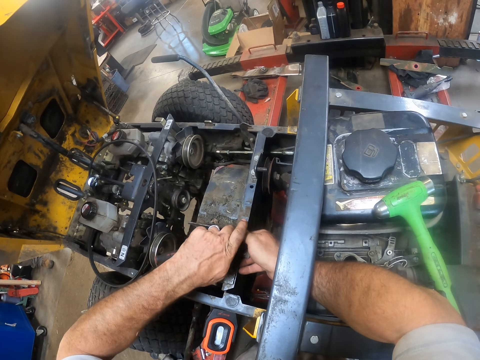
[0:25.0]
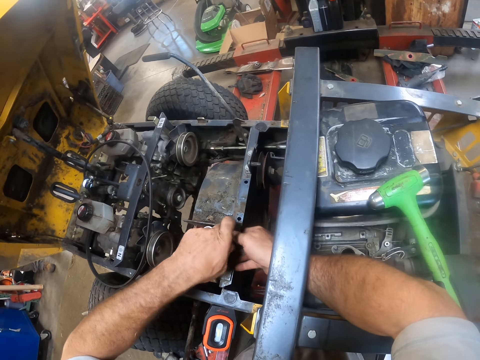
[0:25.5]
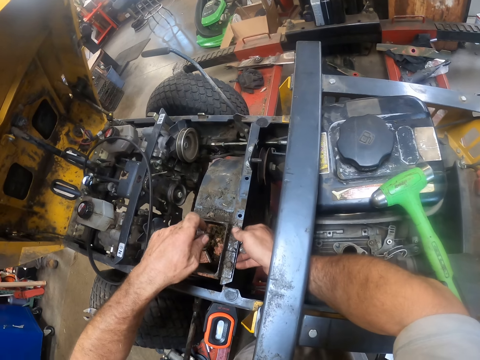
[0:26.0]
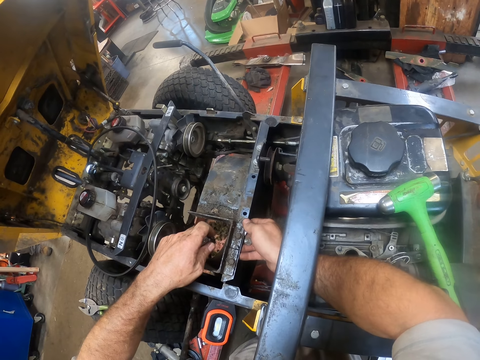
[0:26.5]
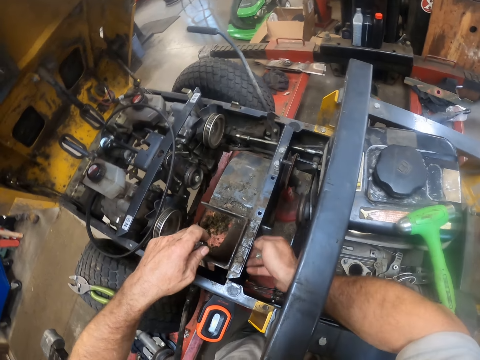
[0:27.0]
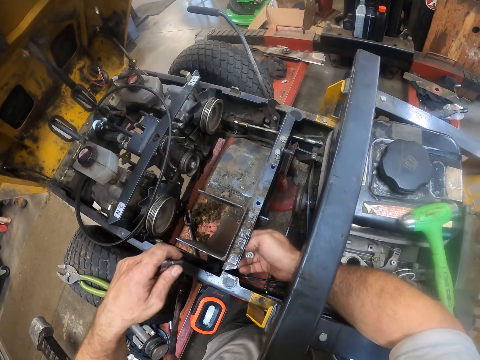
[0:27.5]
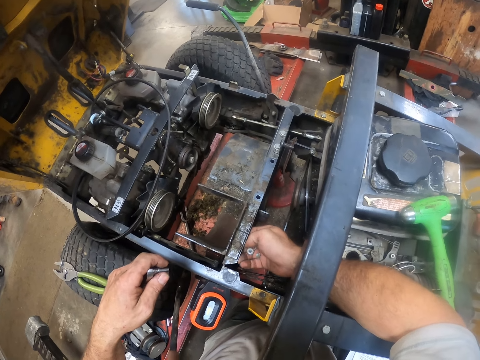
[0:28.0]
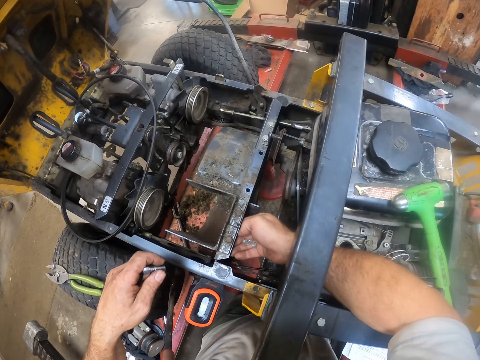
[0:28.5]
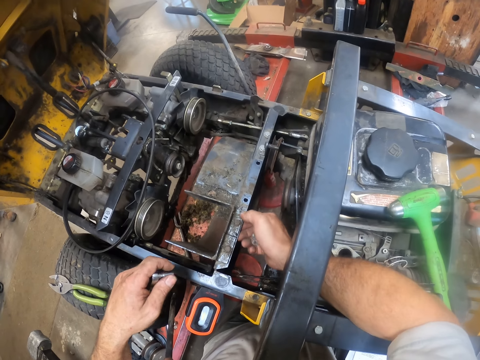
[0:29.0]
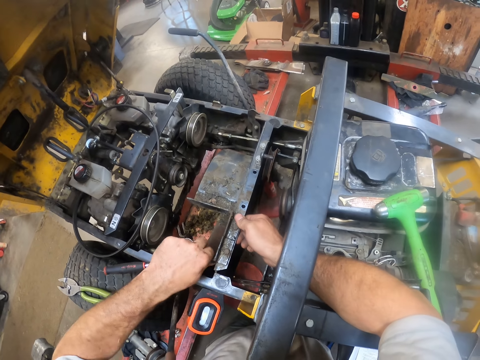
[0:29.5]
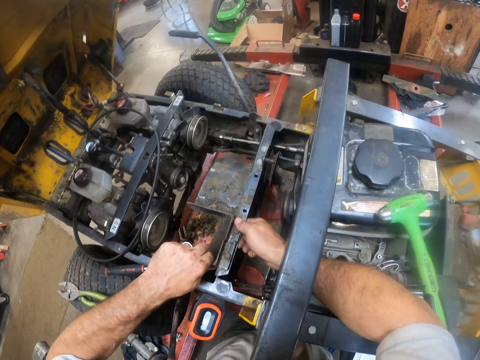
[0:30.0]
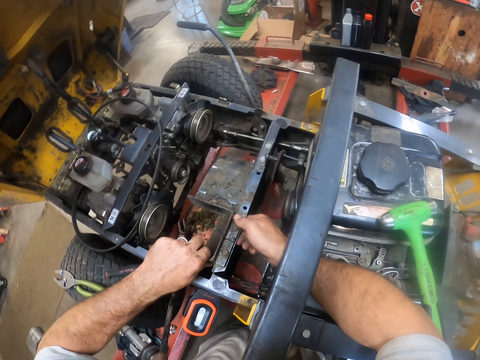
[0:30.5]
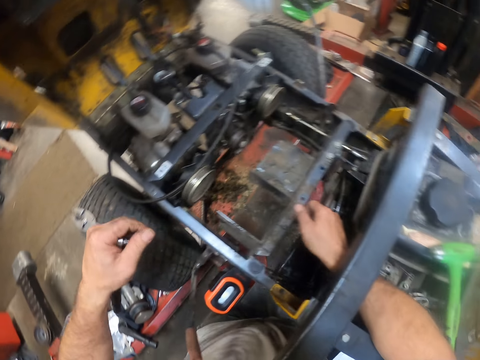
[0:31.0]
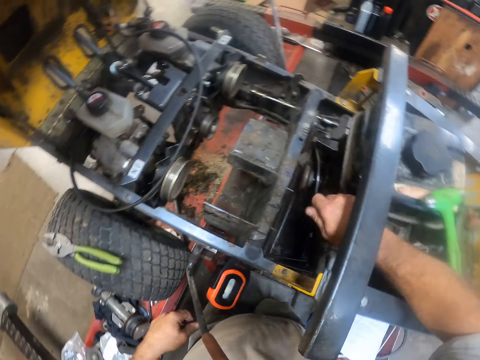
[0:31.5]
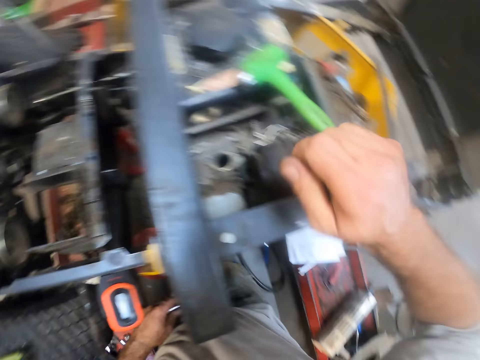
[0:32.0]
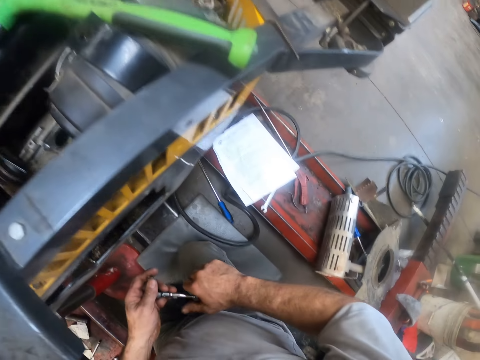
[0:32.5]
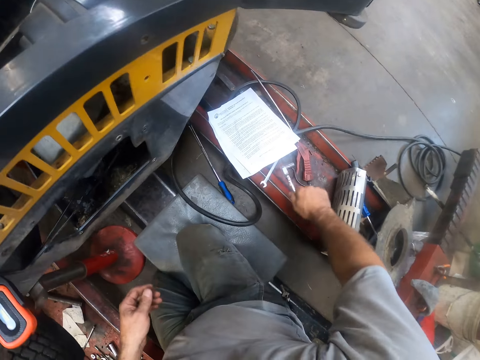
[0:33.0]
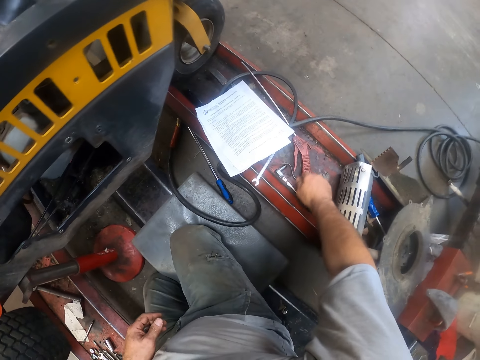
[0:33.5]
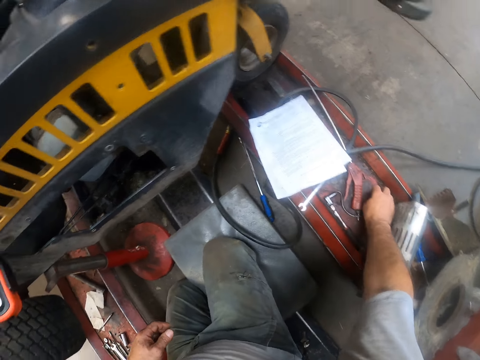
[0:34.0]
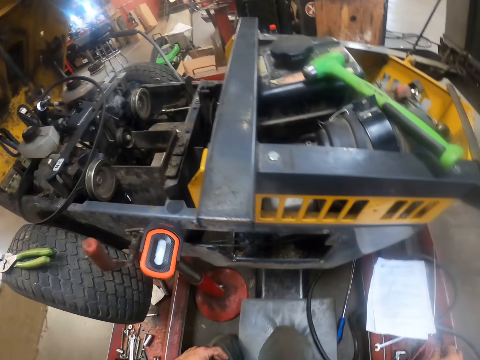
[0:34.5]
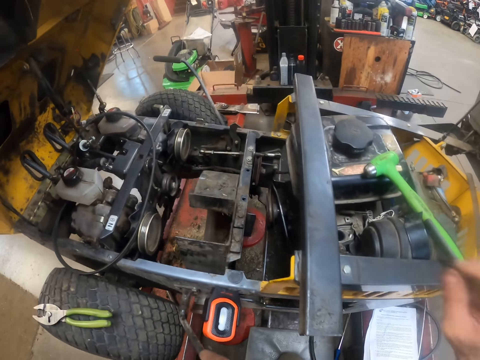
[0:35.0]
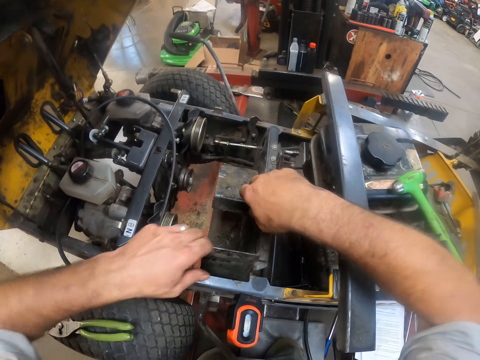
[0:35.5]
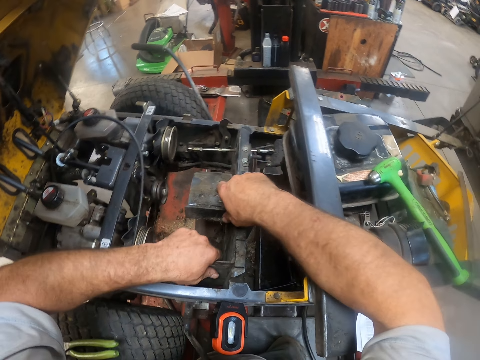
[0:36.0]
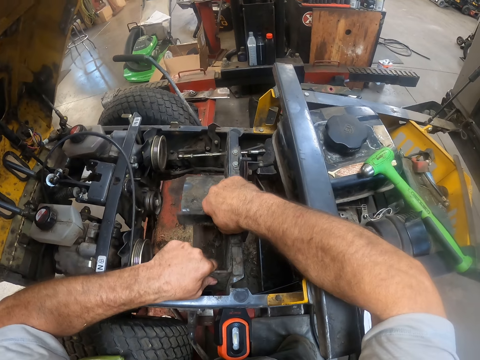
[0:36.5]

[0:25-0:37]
The camera wearer loosens another nut with his right hand. He shakes something. He transfers the spanner to his right hand. He places the spanner on the lift's platform. He places the nuts on the lift's platform. He looks at the lawn mower.

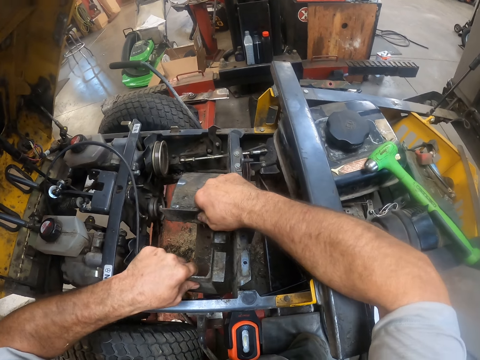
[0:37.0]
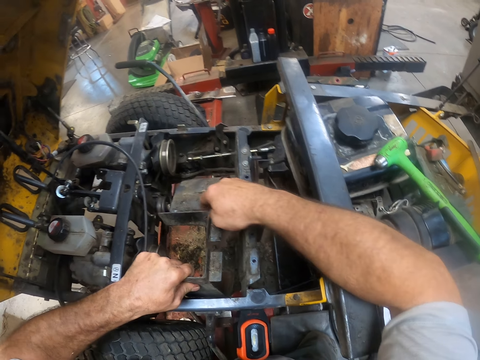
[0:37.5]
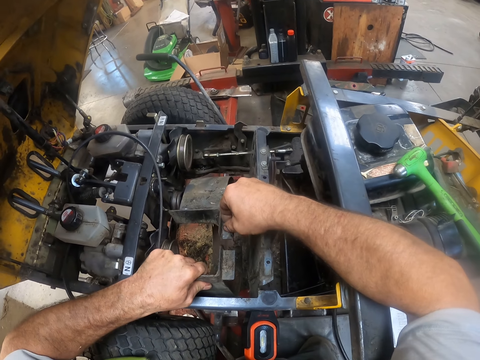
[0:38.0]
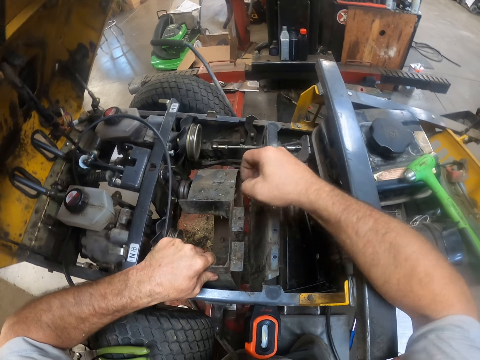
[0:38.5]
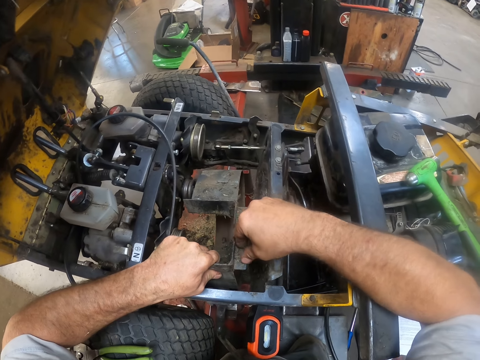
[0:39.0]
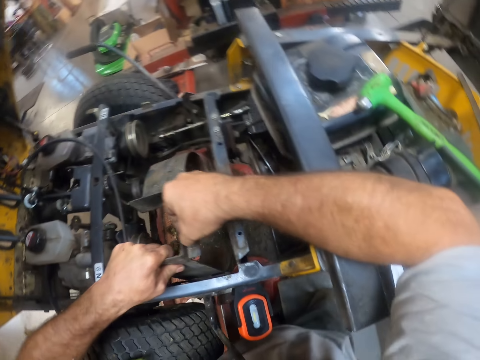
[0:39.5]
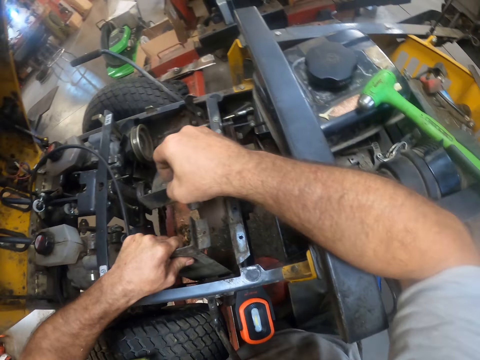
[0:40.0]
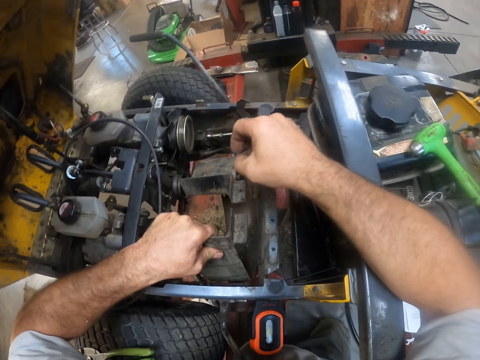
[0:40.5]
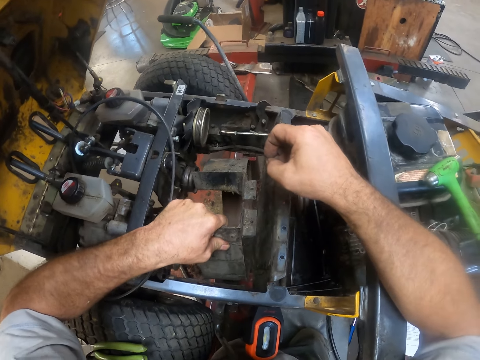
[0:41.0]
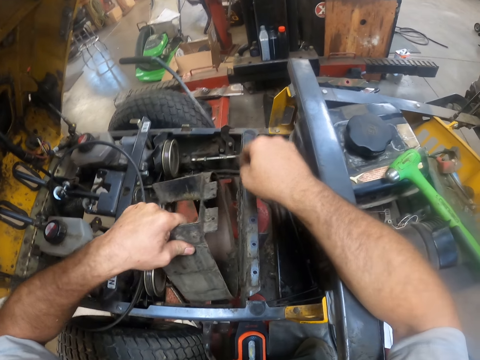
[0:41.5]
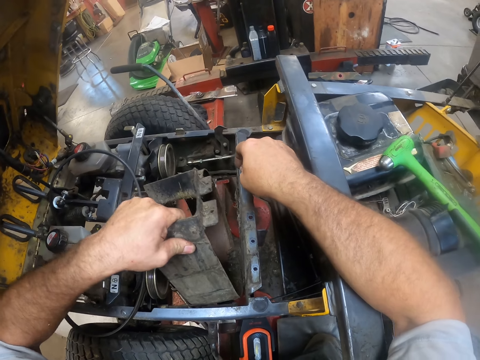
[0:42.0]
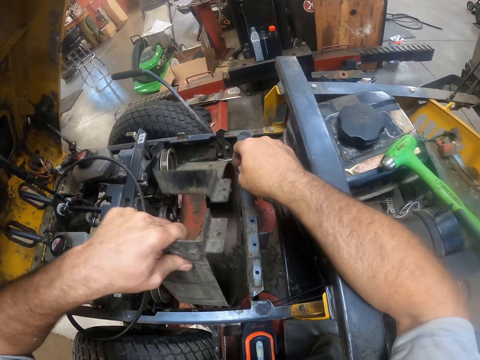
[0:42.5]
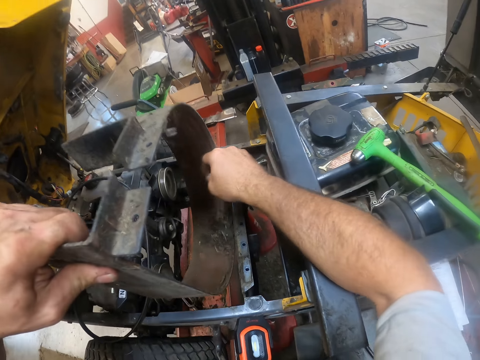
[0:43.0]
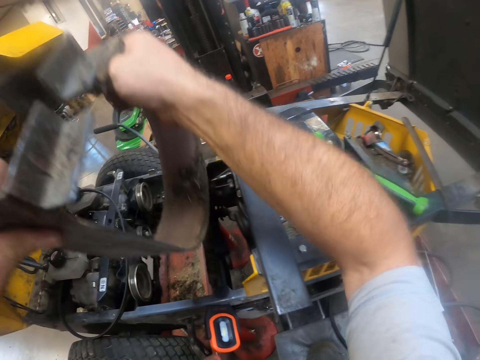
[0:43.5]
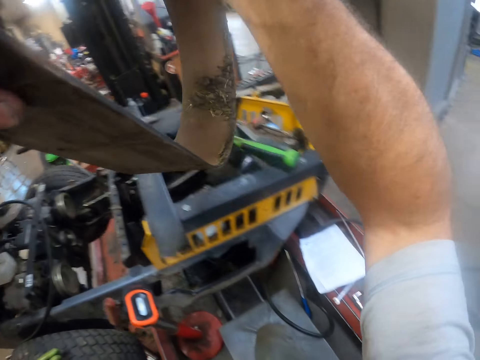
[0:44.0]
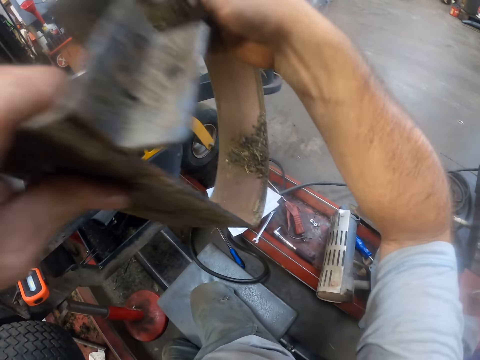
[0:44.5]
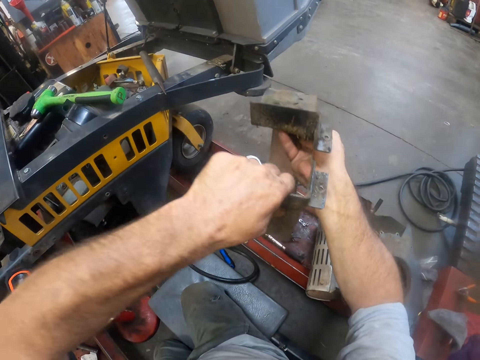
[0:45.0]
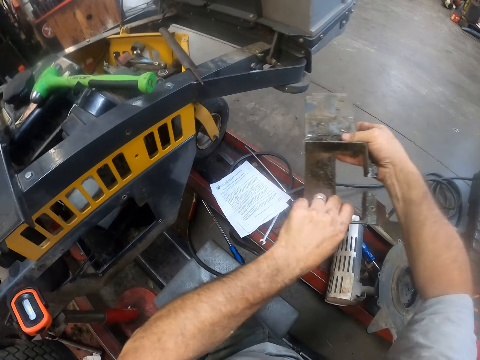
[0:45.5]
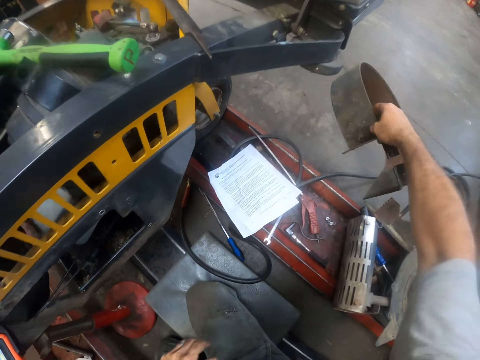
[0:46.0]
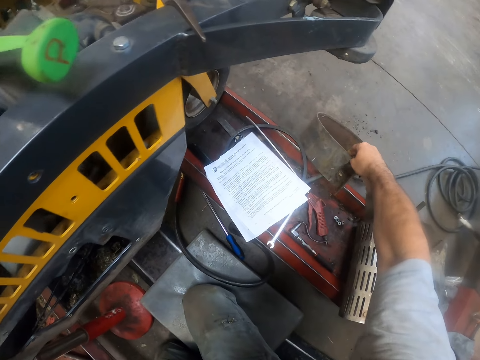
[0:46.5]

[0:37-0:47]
The camera wearer removes a round casing from the lawnmower with both hands. He puts down an object on the floor.

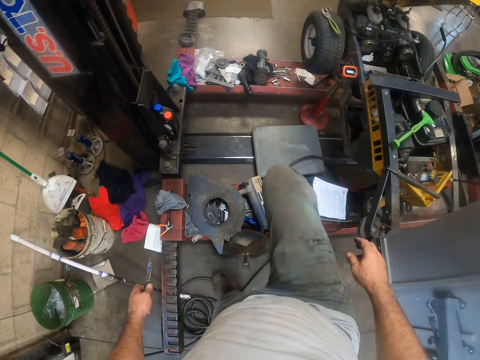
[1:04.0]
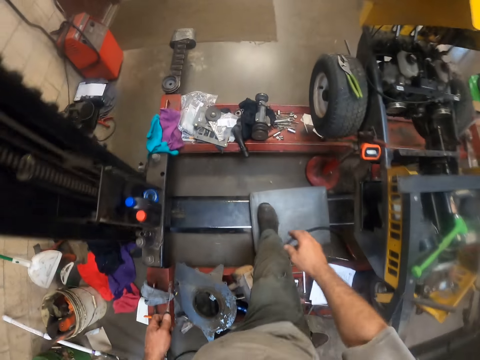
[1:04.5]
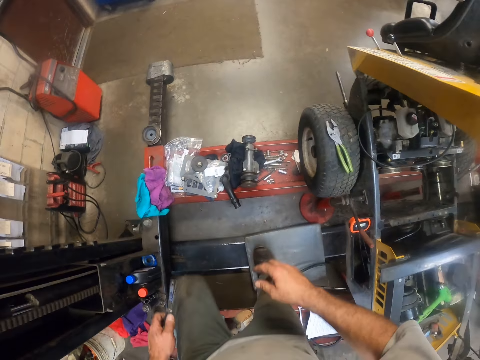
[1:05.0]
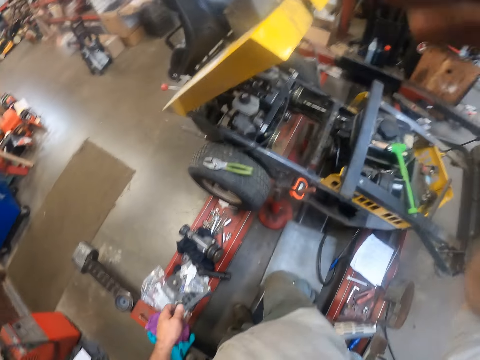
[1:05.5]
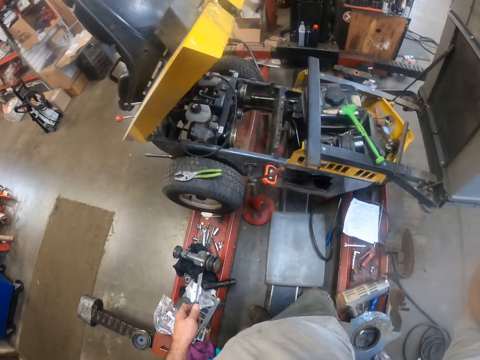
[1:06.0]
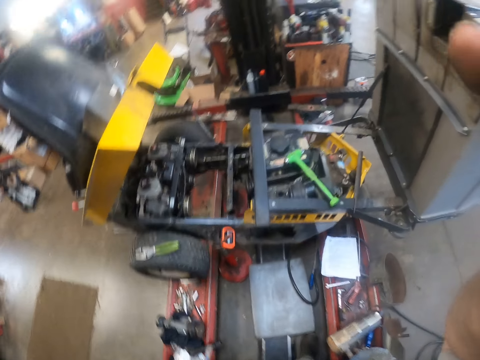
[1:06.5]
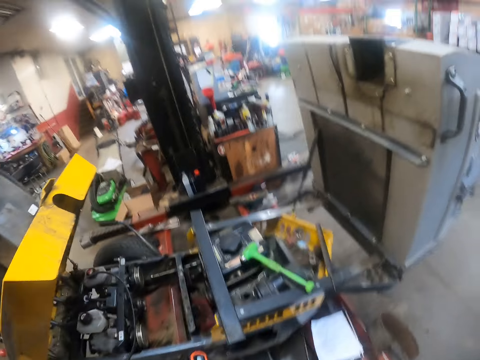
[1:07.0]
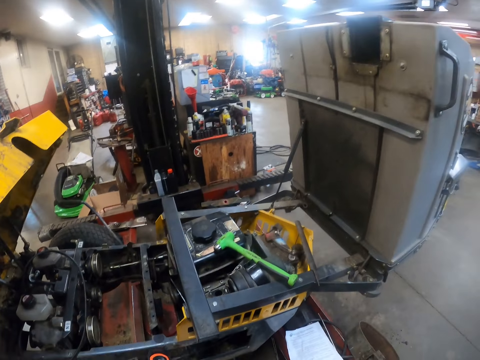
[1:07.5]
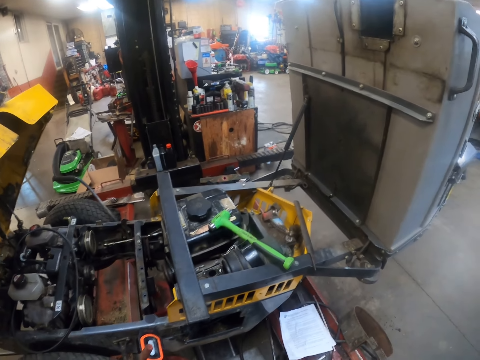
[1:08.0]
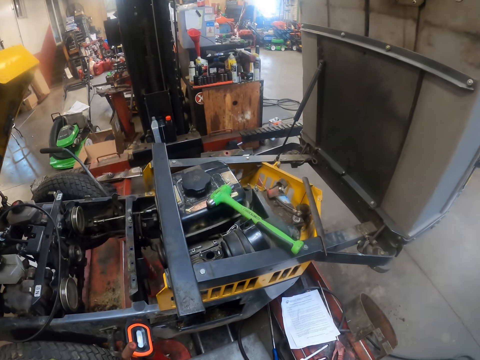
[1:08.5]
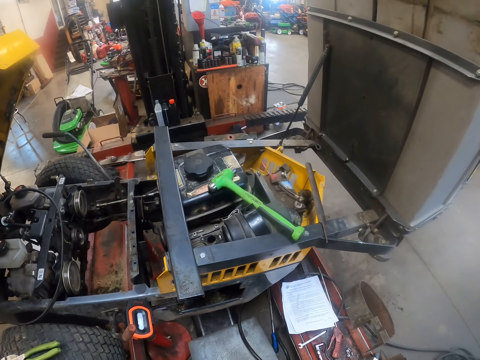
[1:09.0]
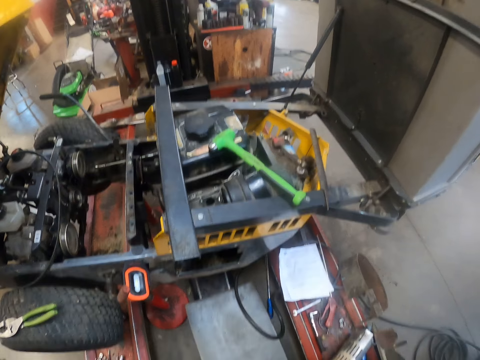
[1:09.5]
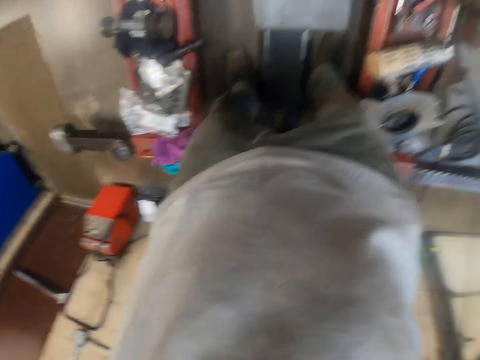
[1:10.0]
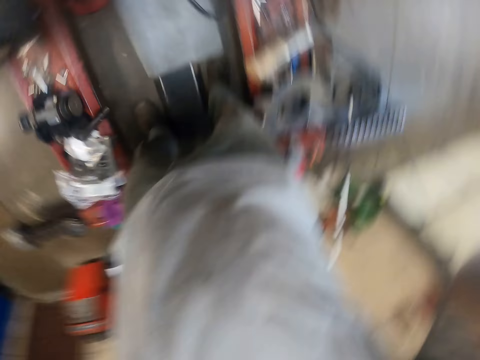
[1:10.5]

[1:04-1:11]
The camera wearer lifts his right hand towards his head. He holds something. He looks at the lawn mower.
